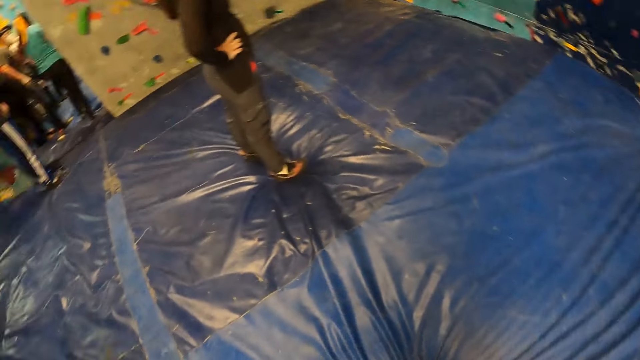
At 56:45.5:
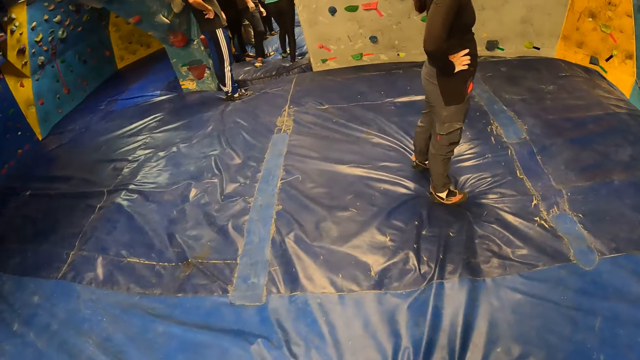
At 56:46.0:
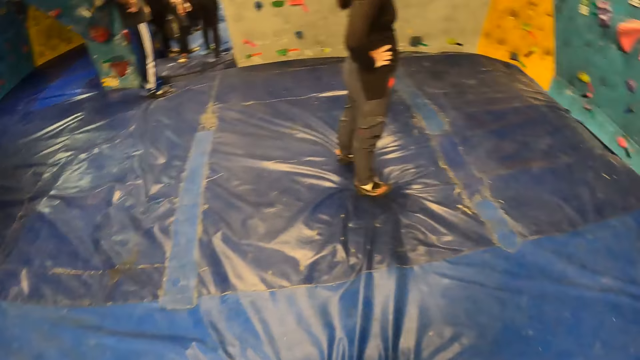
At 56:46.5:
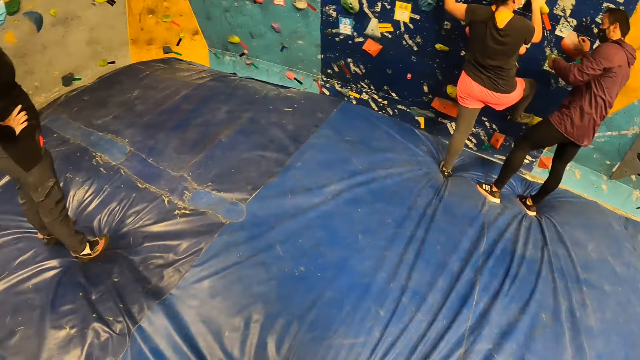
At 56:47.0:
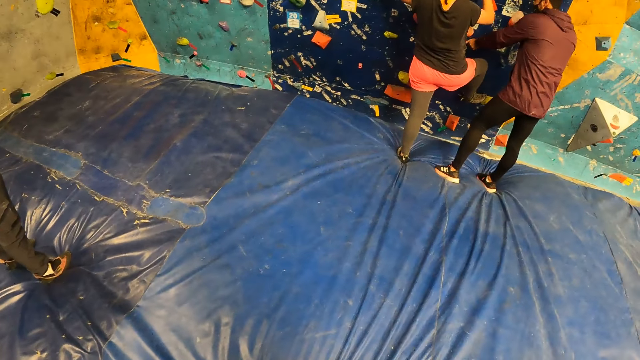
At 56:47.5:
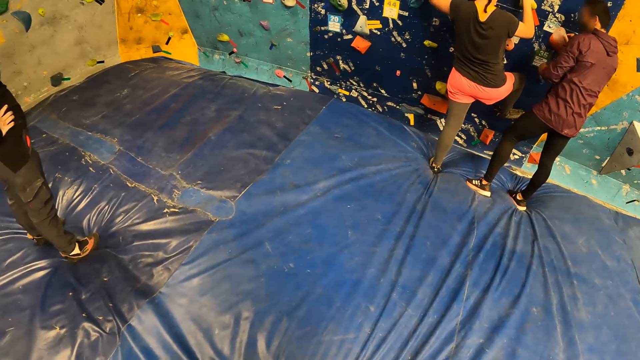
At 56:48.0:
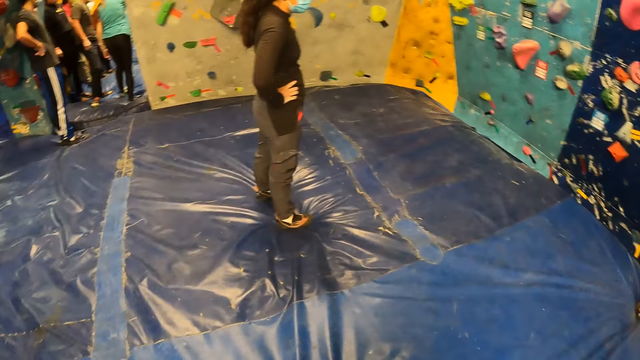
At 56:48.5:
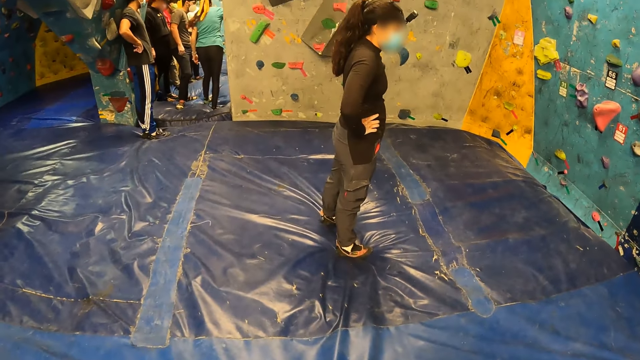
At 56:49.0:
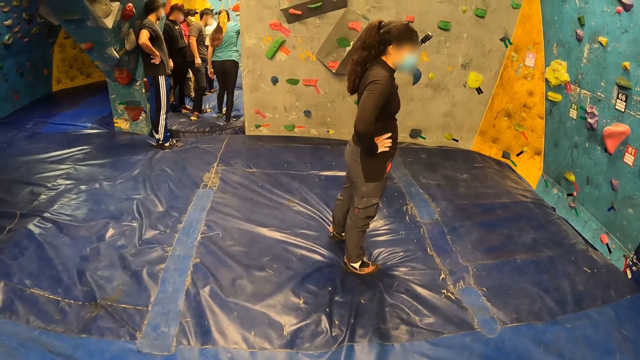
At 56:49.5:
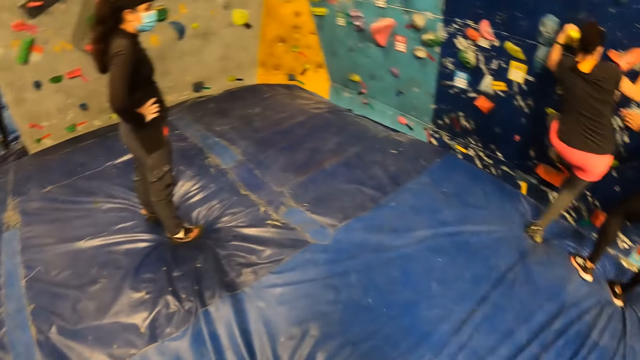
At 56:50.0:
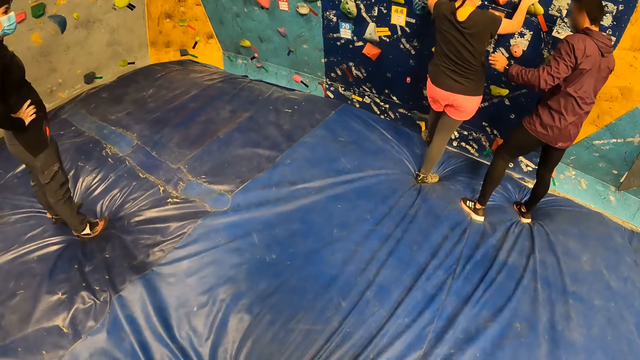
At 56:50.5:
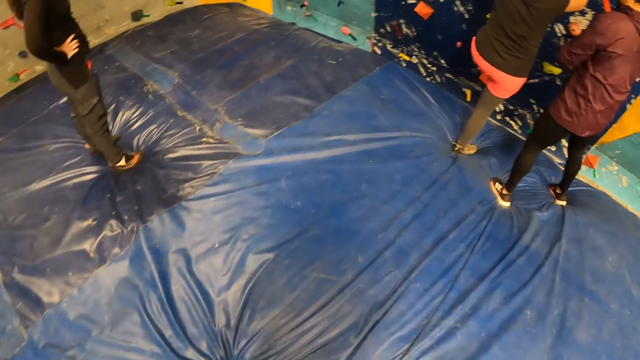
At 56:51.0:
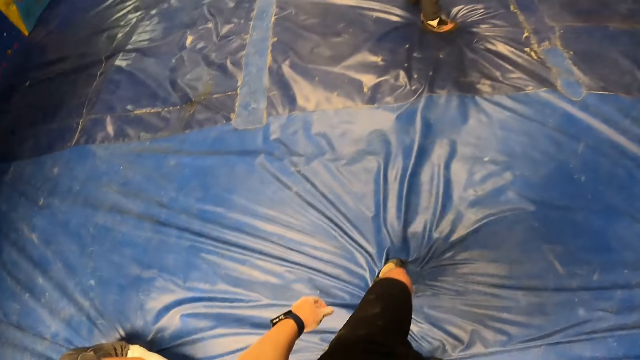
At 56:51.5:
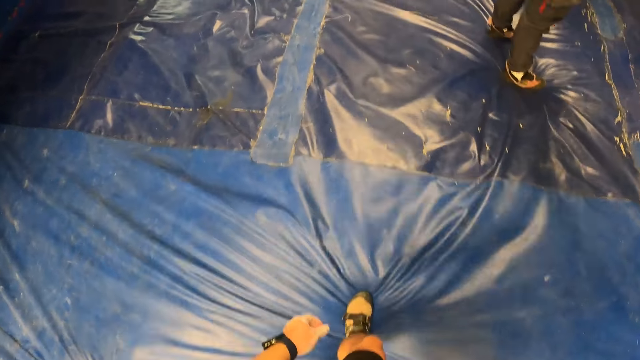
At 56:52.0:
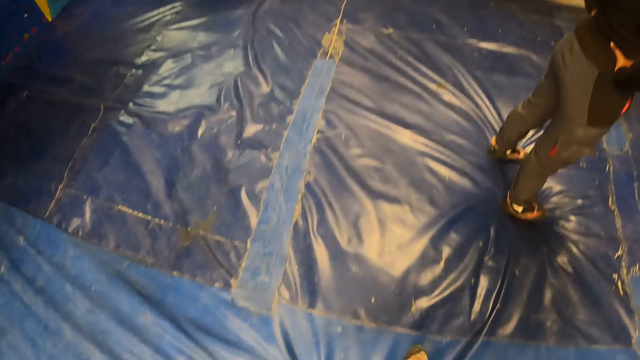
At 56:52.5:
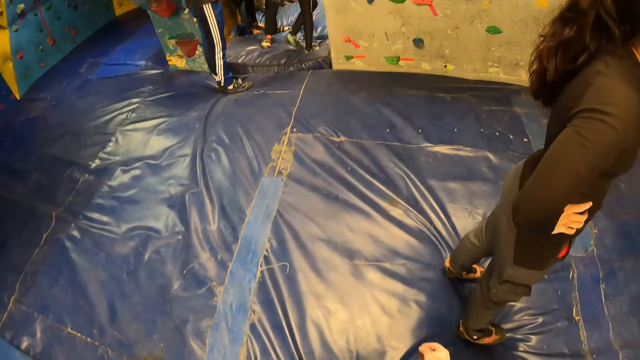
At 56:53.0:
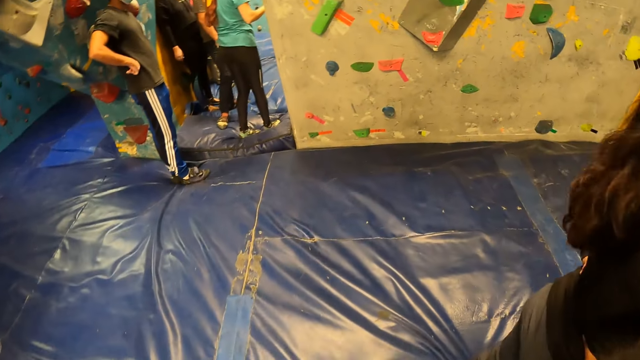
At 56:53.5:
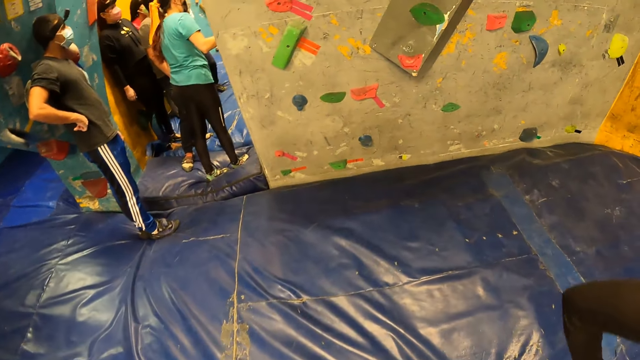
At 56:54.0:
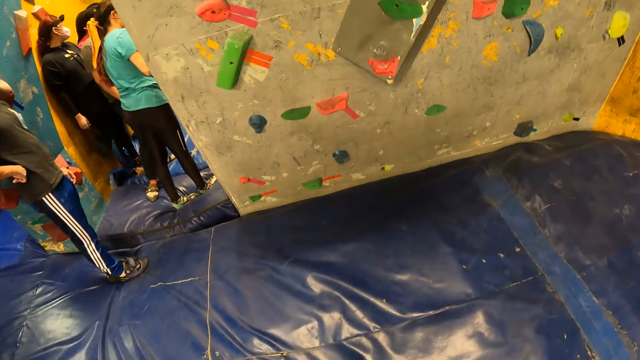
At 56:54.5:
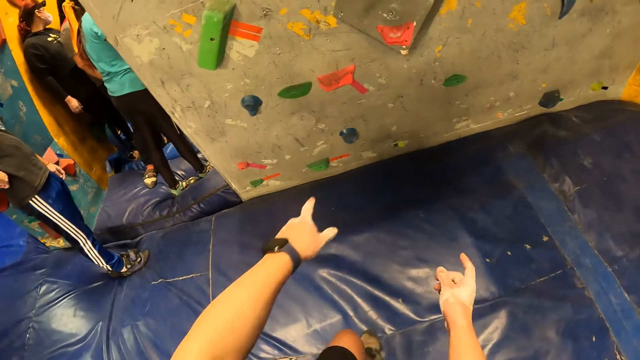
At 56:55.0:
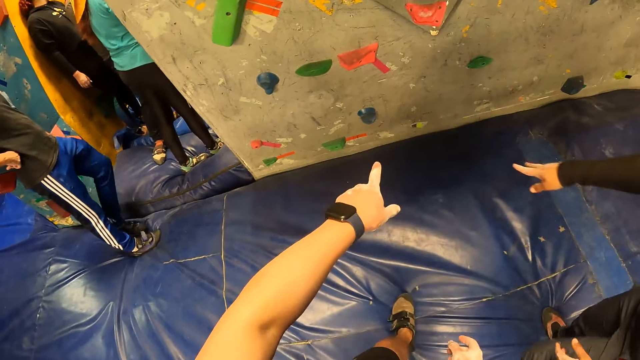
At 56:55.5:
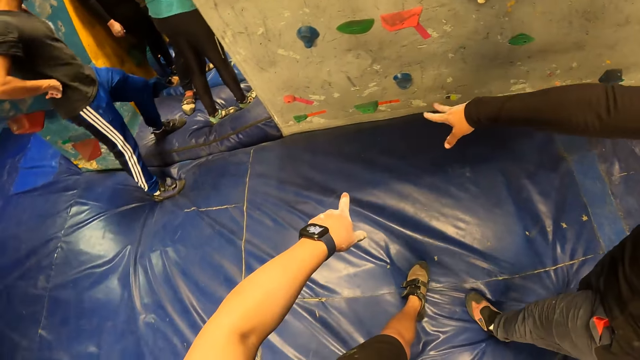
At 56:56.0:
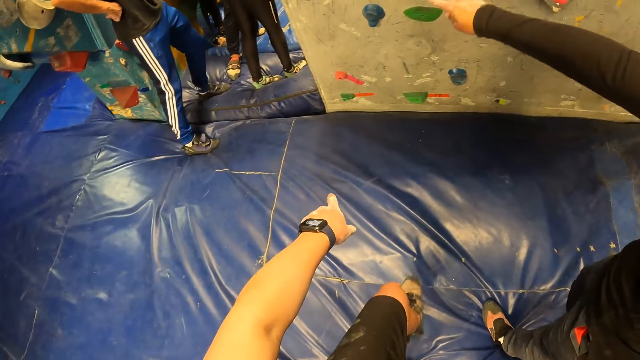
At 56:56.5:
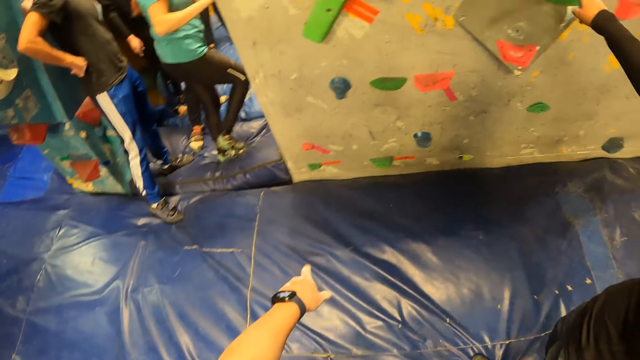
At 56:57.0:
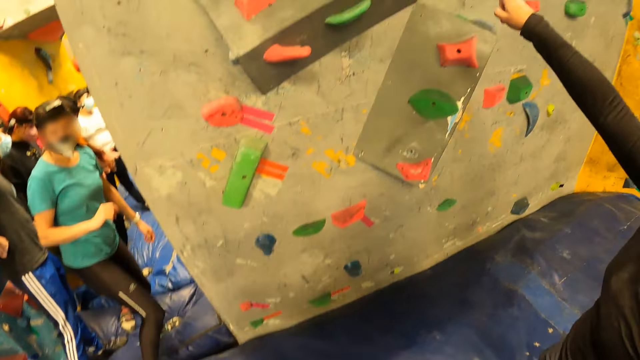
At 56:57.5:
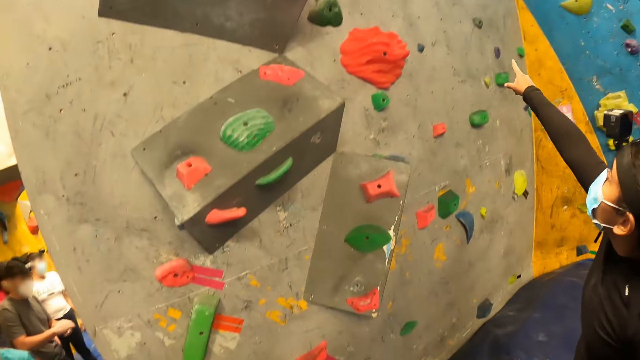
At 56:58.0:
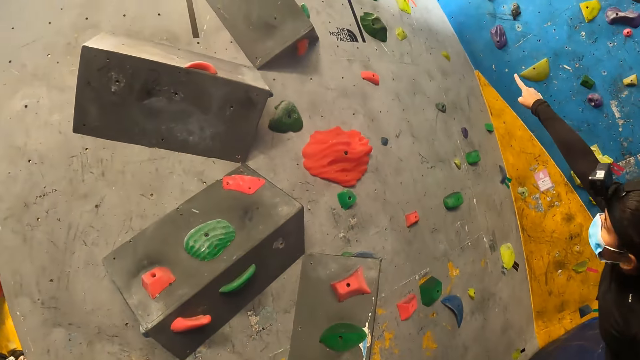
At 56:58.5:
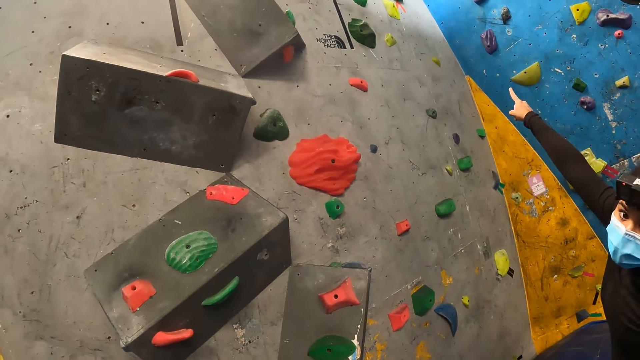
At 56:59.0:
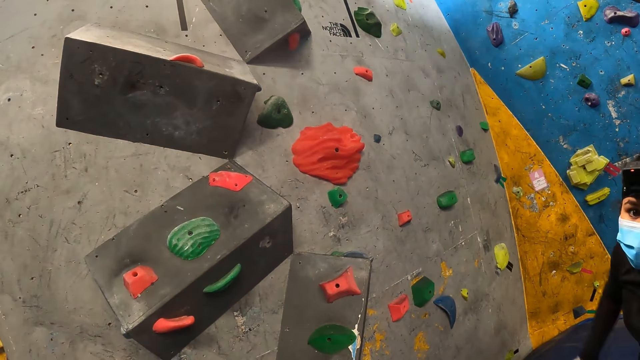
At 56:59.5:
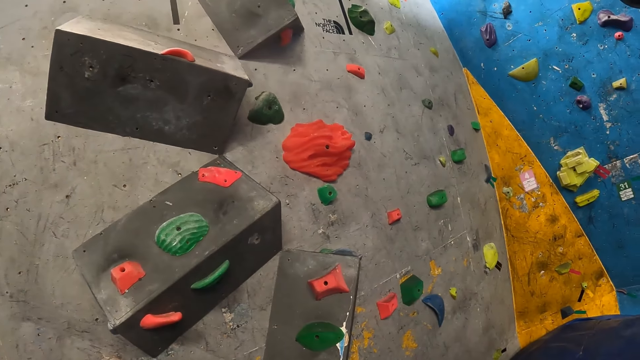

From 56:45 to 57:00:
A man instructs a woman. The camera wearer looks around. He moves around and walks towards the bouldering wall. He interacts with another woman. He points towards the crash pad with his left hand. The woman points towards the crash pad with her right hand. The woman interacts with the camera wearer. The woman points around the bouldering wall with her right hand.

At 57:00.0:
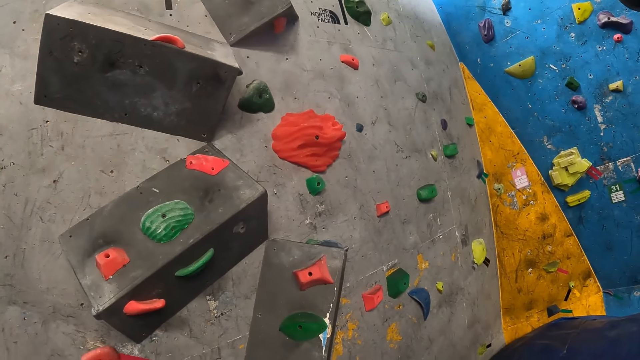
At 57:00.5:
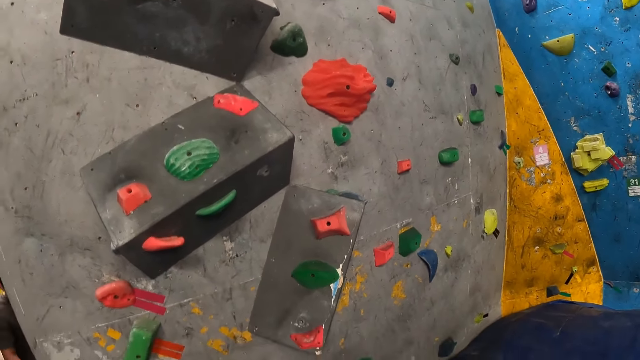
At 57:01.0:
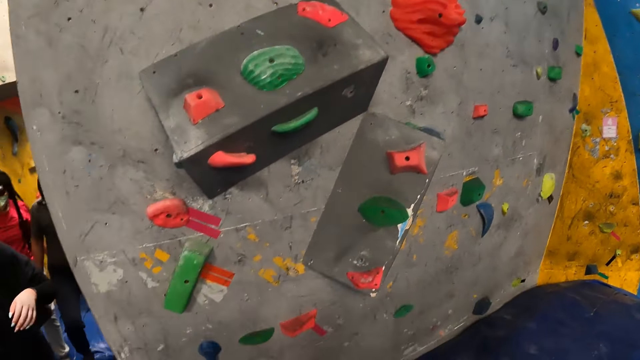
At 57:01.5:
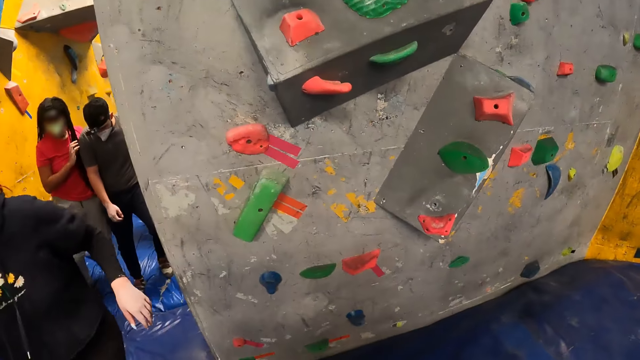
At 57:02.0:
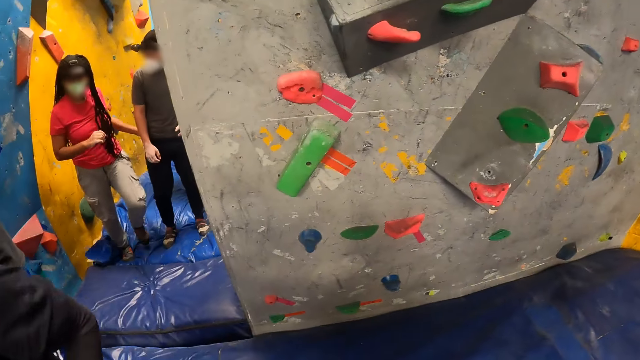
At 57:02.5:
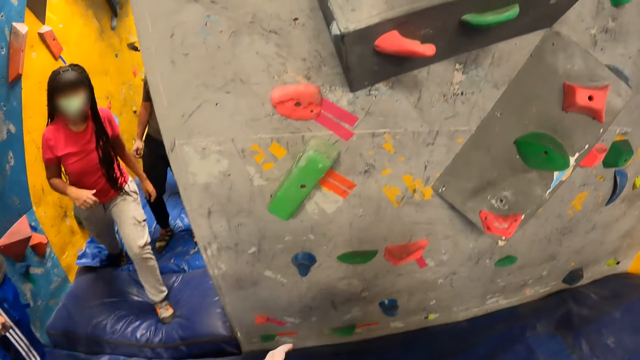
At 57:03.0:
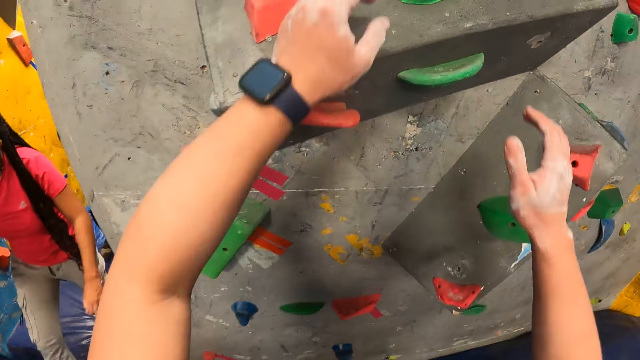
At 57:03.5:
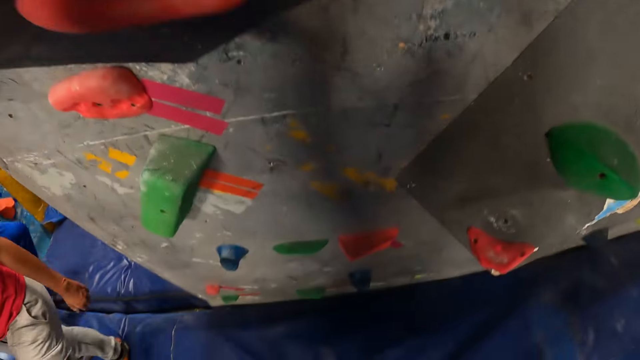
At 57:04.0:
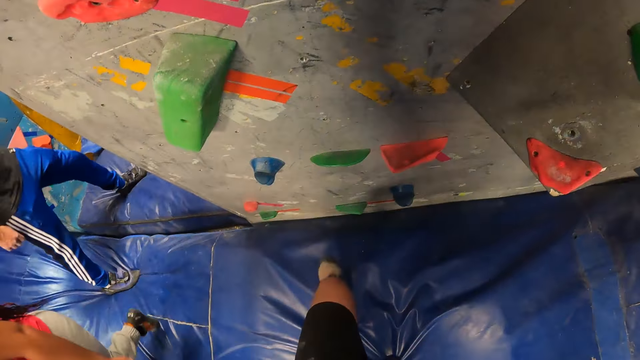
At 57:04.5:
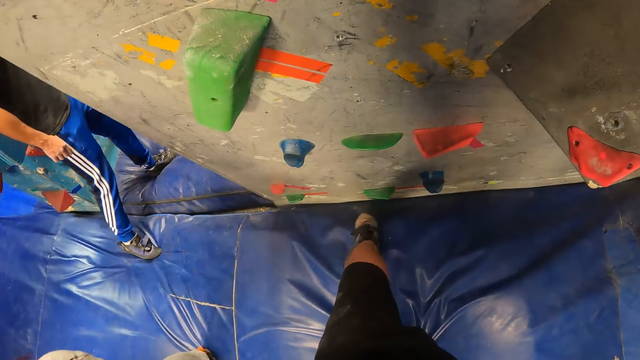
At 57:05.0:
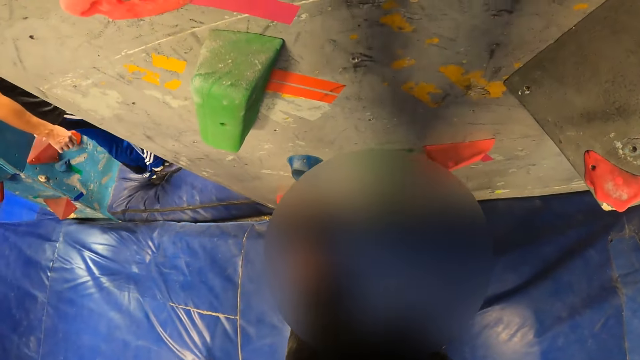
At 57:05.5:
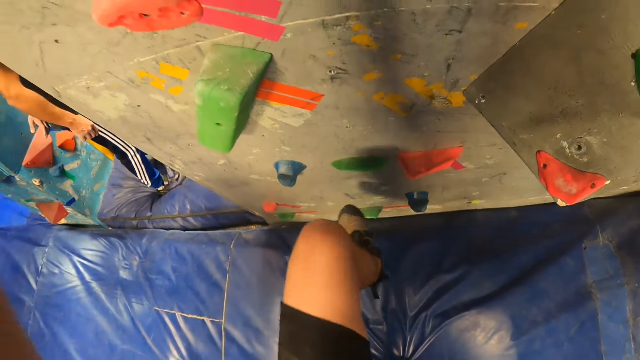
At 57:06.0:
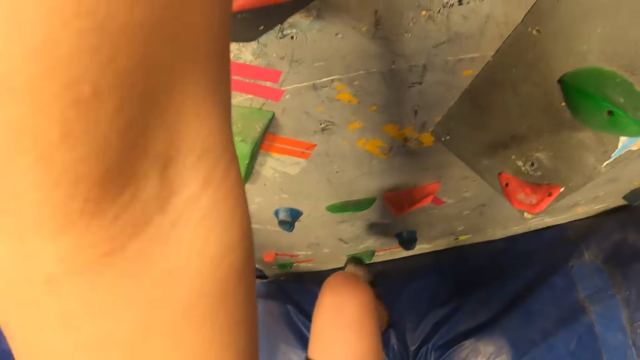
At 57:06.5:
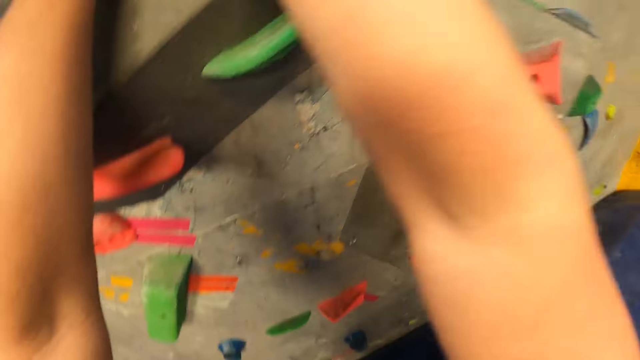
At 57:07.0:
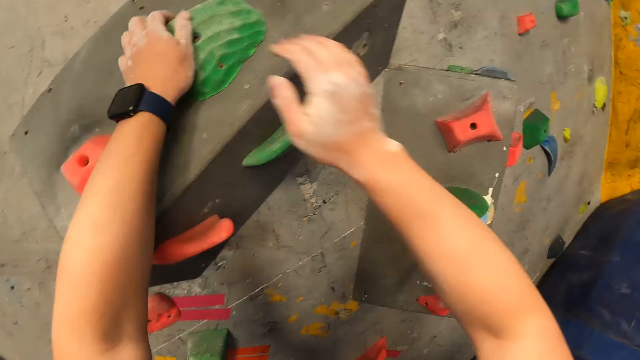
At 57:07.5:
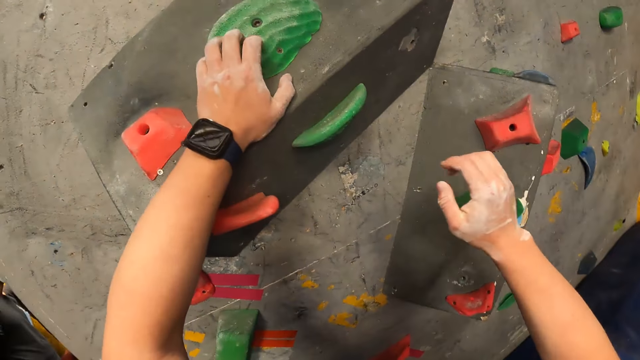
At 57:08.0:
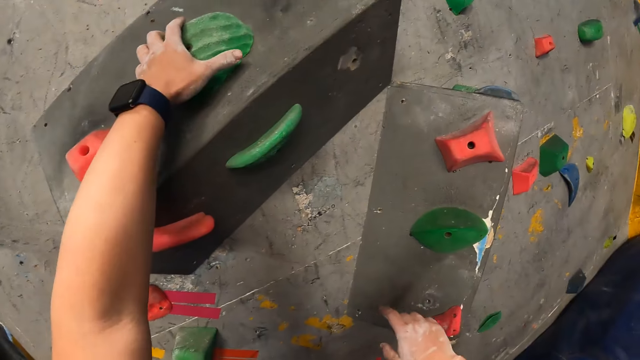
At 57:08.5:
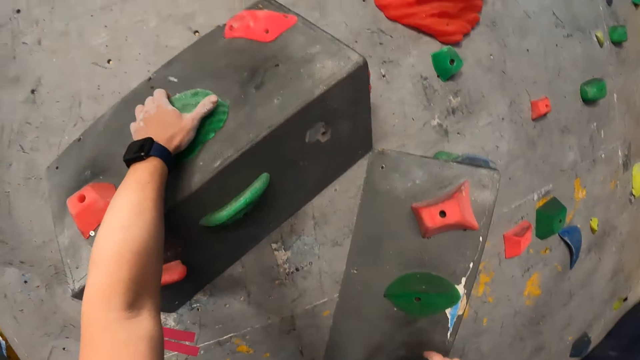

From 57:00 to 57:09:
A woman moves around. The camera wearer holds some climbing holds on the bouldering wall with both hands. He climbs the bouldering wall. He examines some climbing holds on the bouldering wall with his left leg. He repositions his left hand on the bouldering wall.
